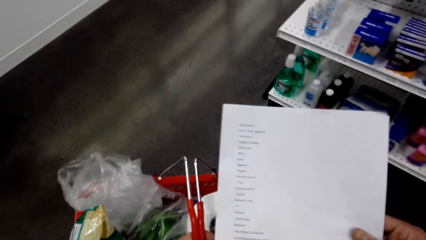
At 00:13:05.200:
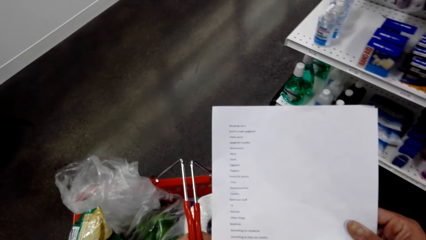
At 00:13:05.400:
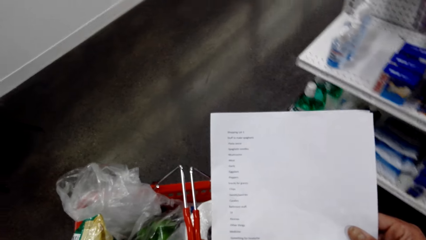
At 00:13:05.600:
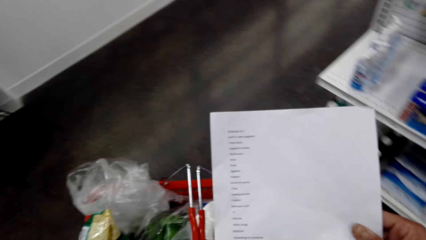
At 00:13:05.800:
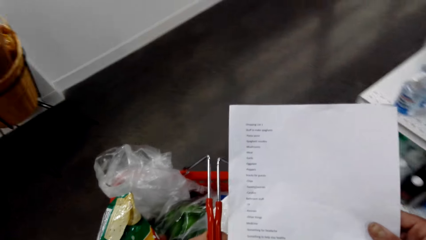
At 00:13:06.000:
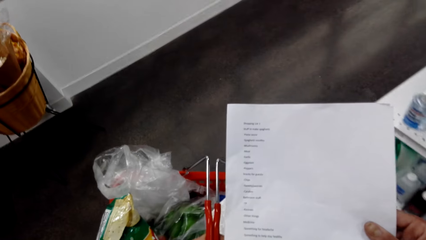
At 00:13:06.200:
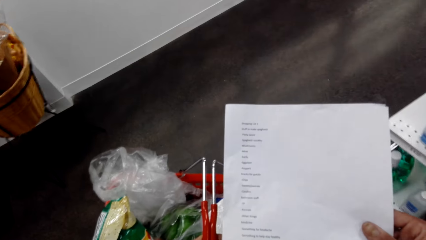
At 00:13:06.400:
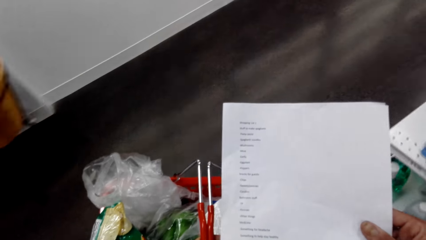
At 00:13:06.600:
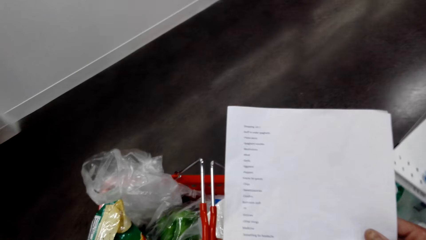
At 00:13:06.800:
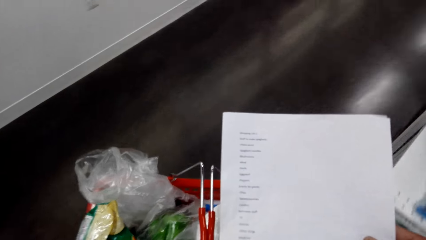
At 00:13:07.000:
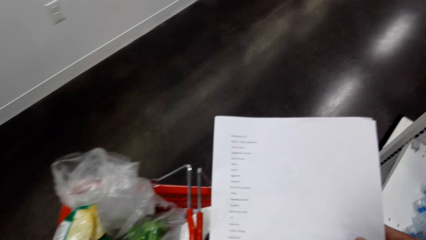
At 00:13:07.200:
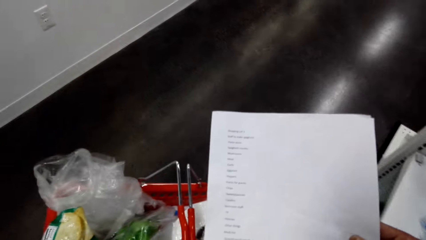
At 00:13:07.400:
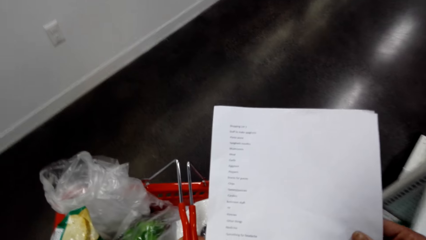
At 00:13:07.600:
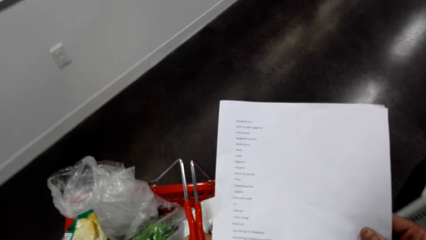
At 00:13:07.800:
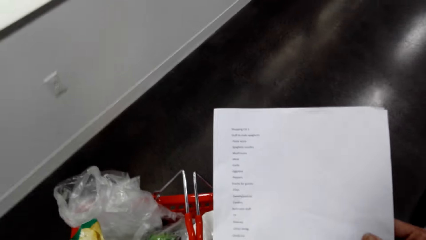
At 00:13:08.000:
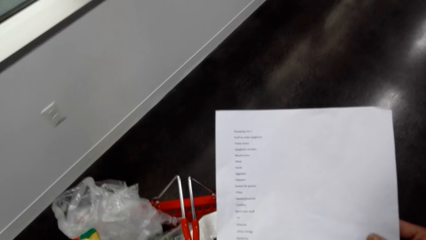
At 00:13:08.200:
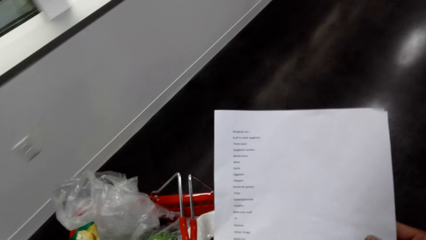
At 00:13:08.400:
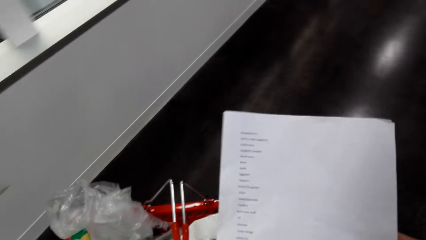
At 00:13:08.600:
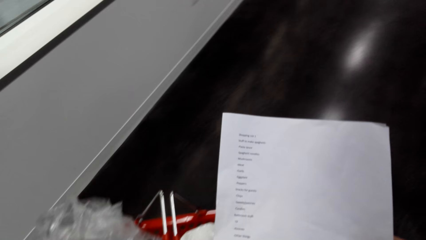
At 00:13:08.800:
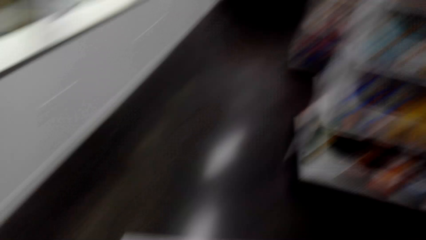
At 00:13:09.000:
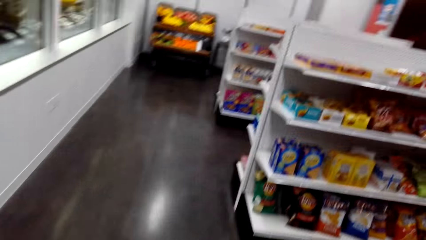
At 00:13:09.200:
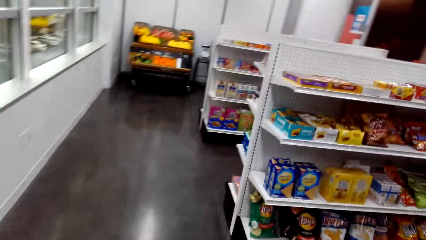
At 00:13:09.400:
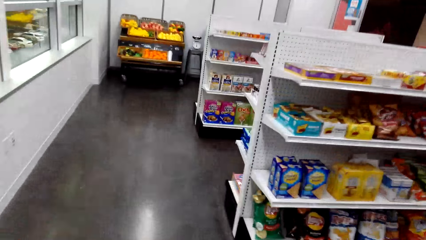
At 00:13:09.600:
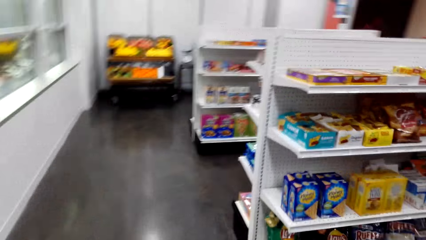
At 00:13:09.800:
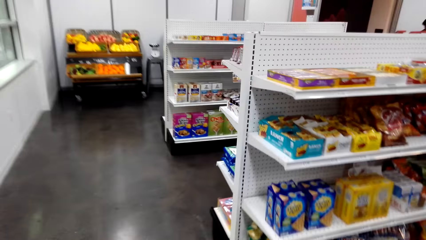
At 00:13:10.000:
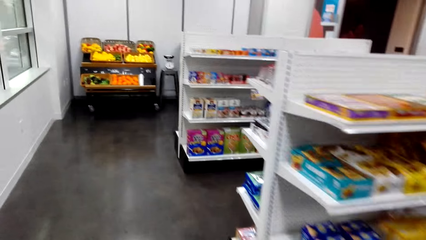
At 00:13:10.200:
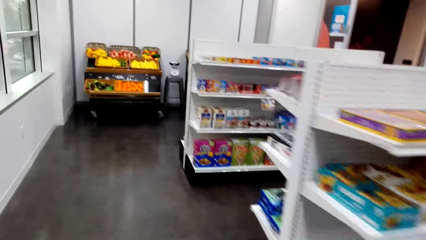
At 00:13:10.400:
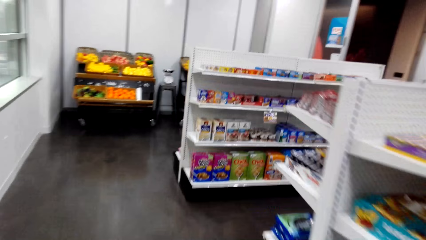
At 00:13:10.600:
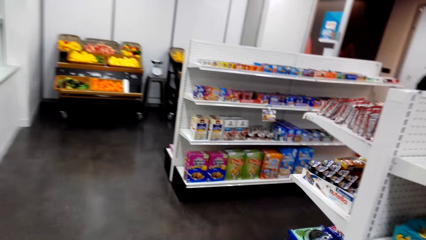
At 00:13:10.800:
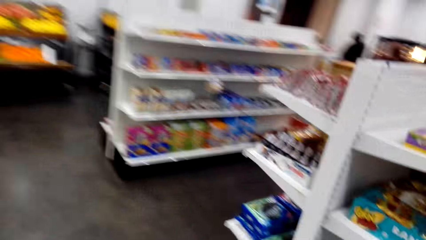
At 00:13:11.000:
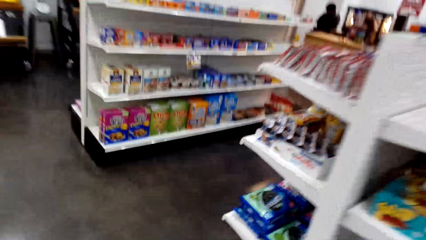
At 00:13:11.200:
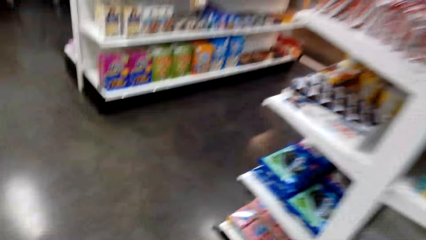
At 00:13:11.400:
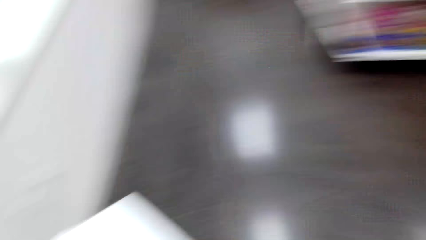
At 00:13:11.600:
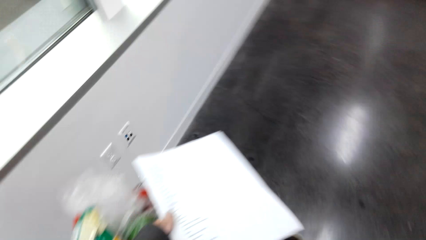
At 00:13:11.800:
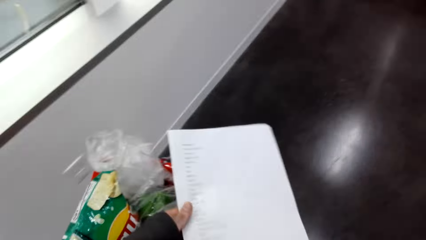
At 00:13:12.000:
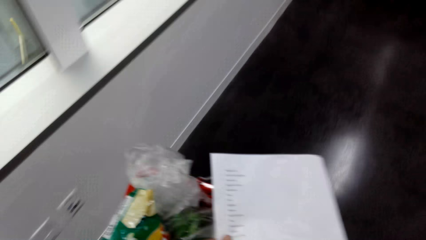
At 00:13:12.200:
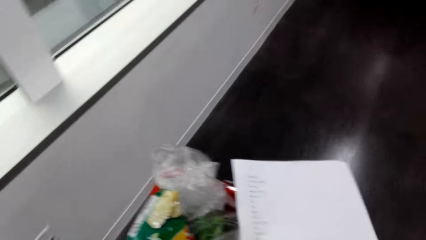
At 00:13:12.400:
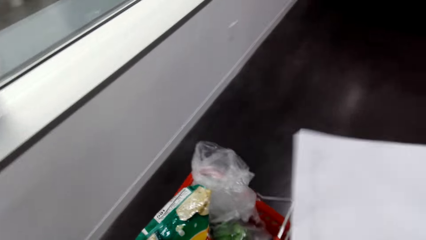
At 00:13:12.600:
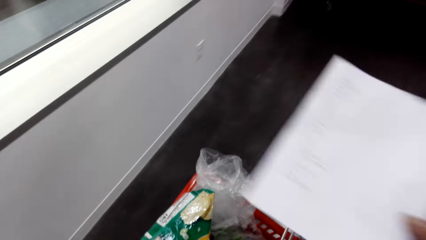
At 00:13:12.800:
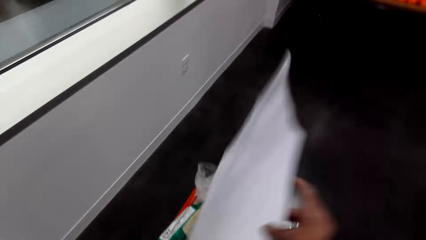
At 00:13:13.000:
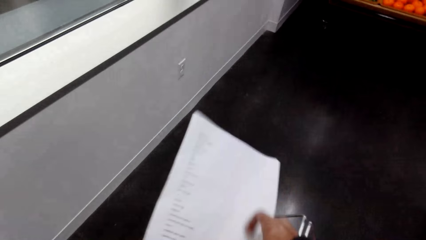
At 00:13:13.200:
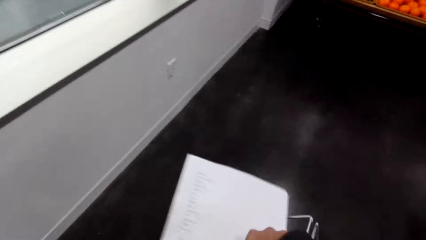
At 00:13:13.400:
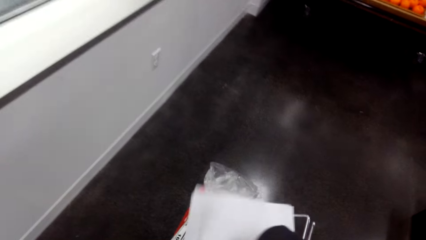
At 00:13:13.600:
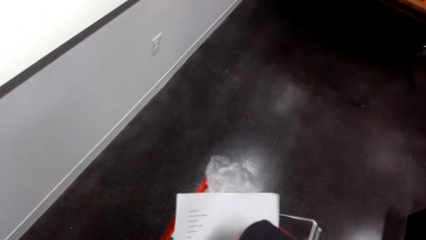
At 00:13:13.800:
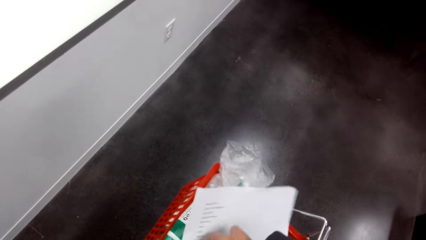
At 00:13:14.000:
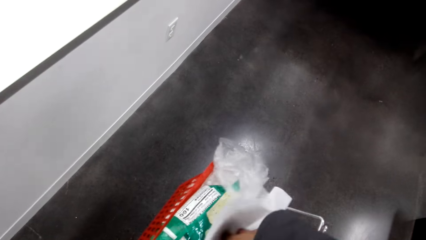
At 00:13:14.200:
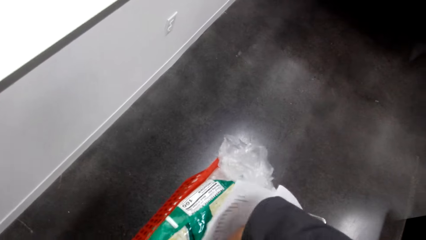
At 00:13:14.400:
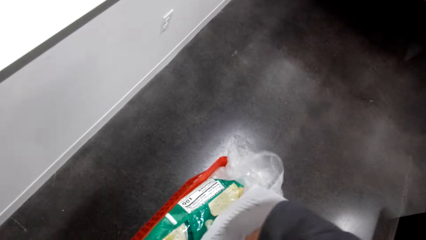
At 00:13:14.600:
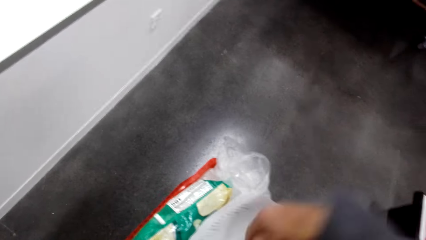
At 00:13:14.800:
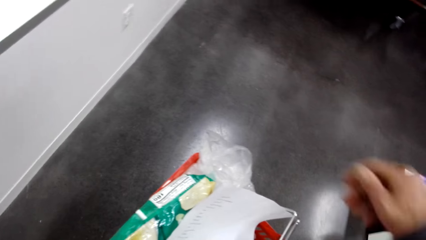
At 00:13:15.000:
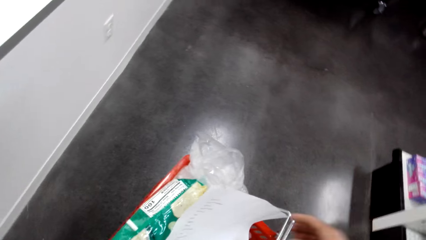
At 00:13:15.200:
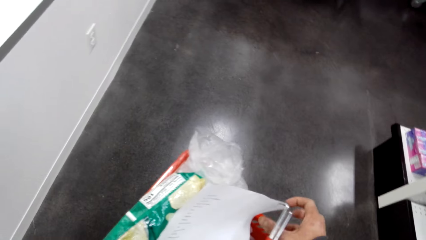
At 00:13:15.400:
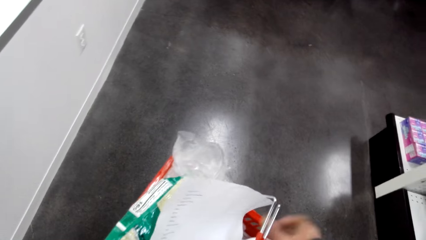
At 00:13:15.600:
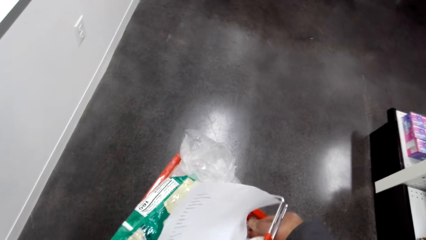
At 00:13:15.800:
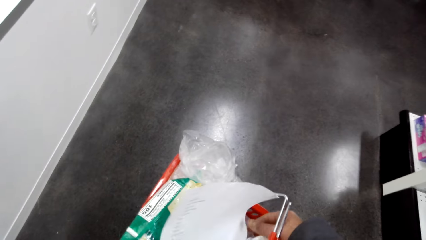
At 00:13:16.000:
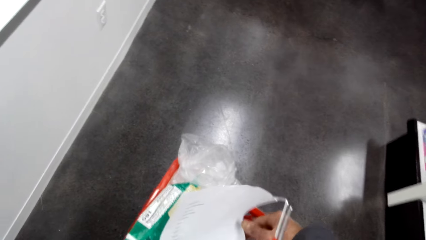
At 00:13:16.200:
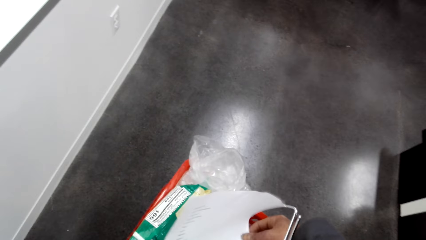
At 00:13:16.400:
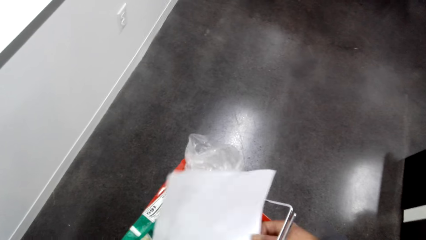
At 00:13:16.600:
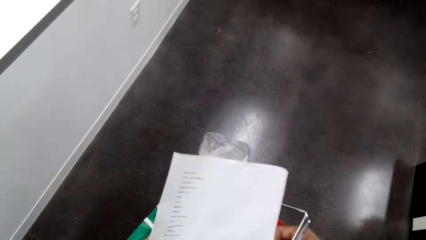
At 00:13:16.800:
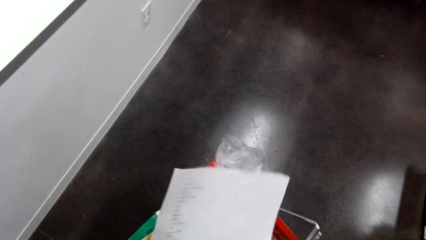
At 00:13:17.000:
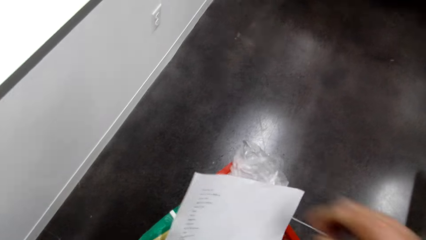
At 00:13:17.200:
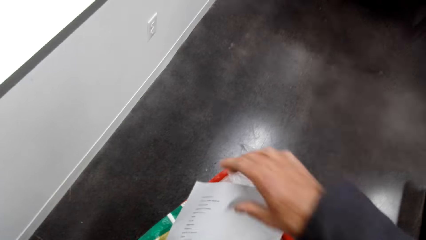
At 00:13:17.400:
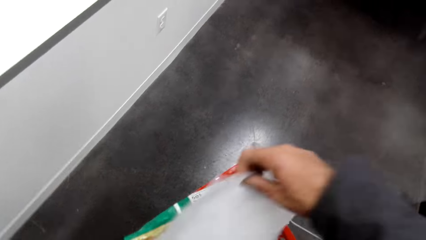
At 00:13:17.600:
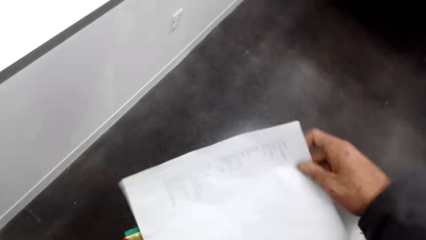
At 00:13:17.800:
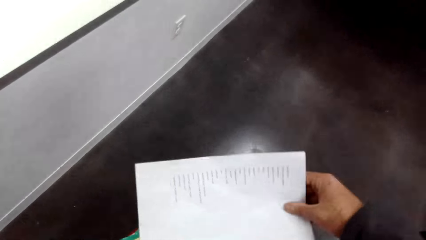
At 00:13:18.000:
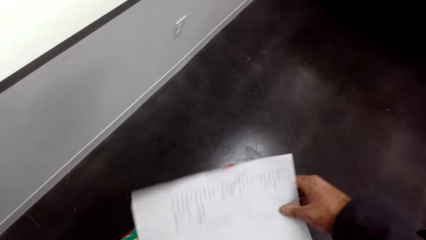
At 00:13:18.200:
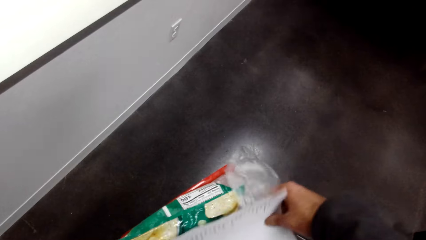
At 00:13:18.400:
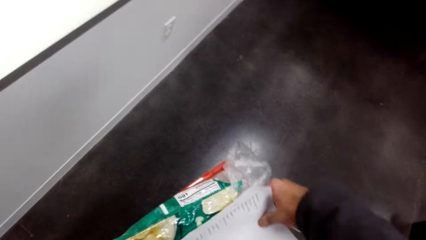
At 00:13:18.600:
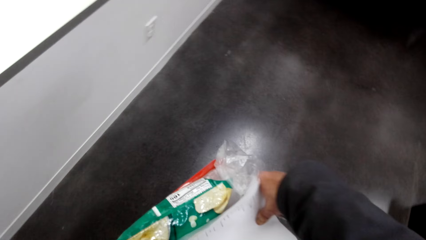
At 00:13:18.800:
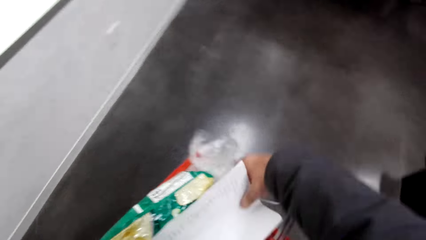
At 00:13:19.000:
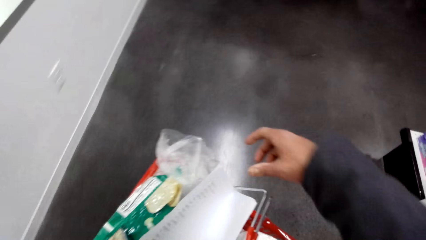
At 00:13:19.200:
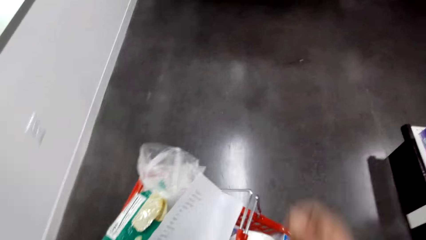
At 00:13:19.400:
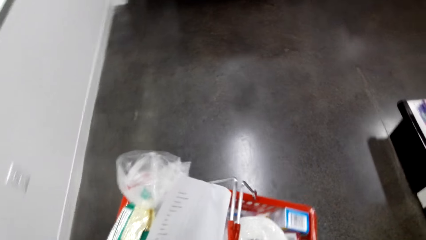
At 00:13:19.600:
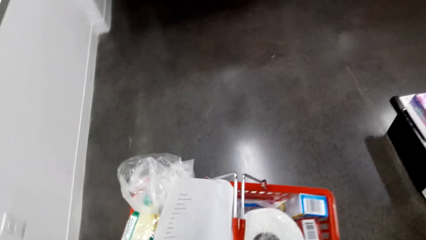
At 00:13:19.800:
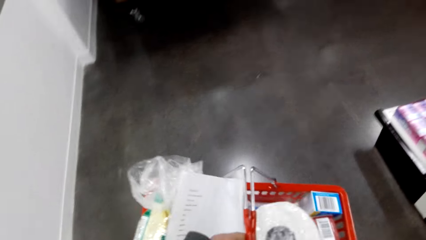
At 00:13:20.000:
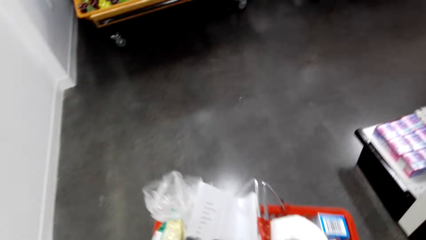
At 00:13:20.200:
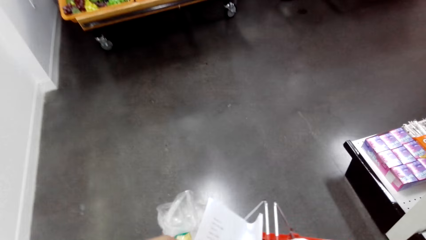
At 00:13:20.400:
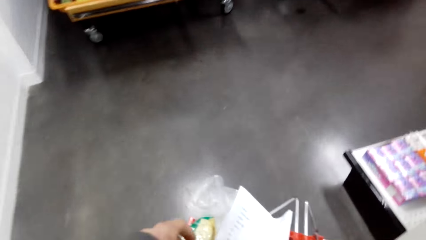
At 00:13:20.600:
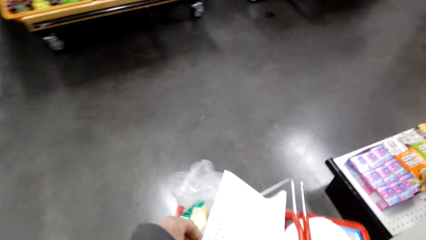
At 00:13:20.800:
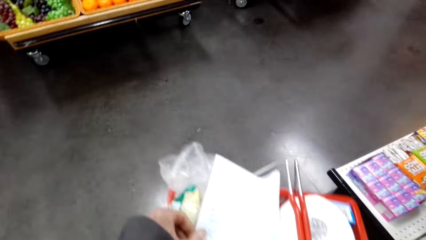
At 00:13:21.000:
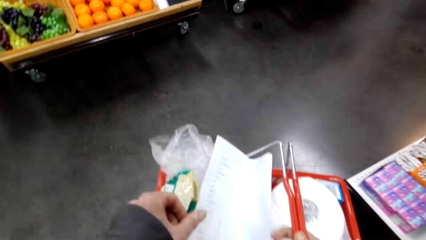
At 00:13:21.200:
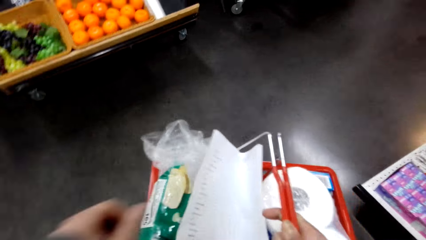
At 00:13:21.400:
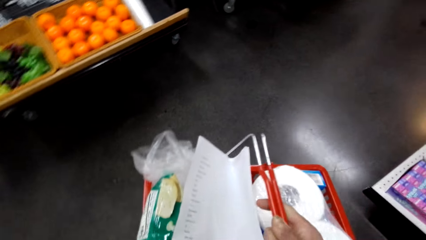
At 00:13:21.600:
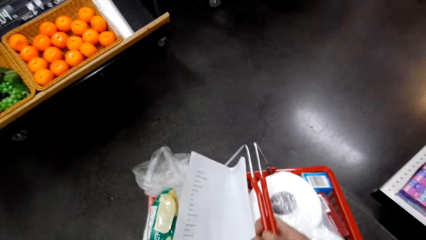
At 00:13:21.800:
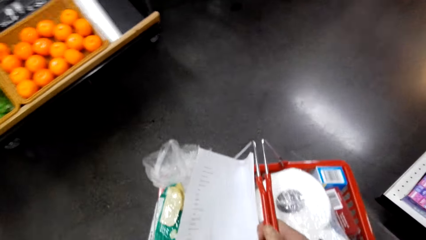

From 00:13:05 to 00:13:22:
The camera wearer walks around, turns around, and walks around. They walk around again. They put a paper in a shopping basket. They hold the shopping basket. They hold the paper. They put the paper in the shopping basket.
